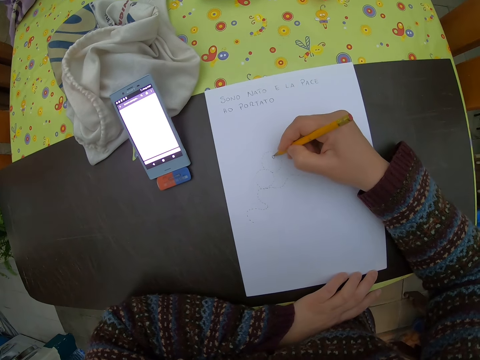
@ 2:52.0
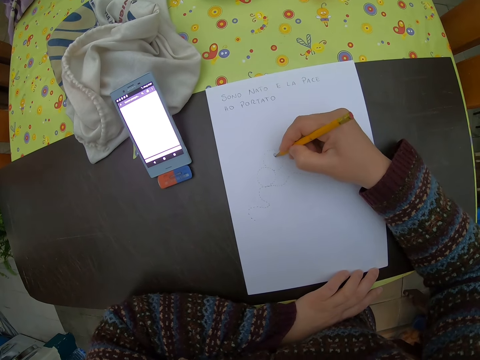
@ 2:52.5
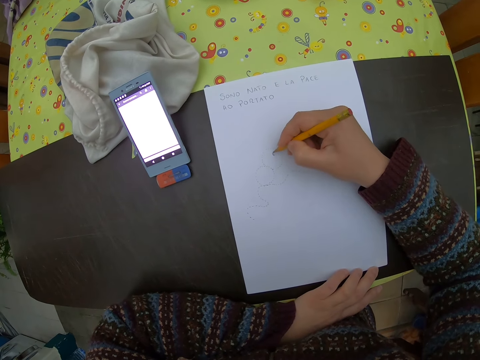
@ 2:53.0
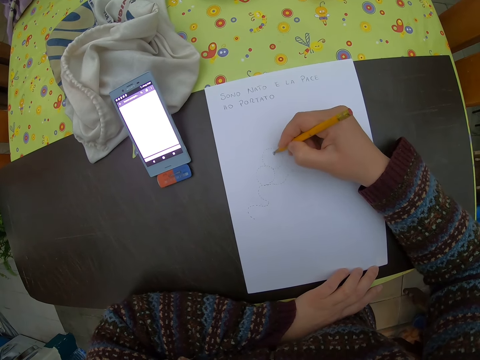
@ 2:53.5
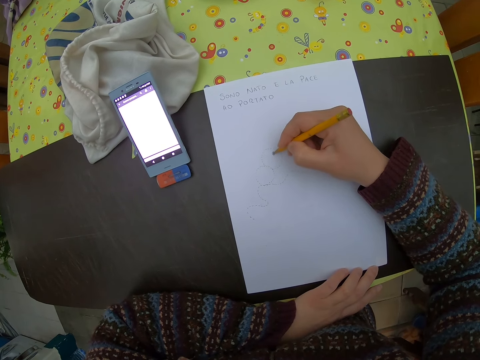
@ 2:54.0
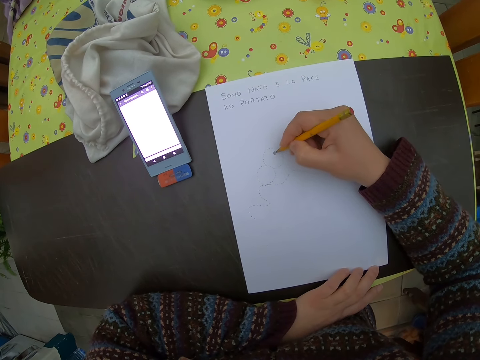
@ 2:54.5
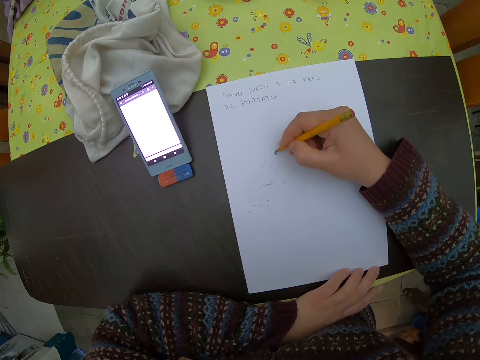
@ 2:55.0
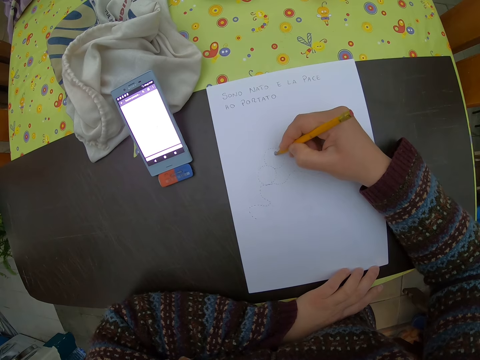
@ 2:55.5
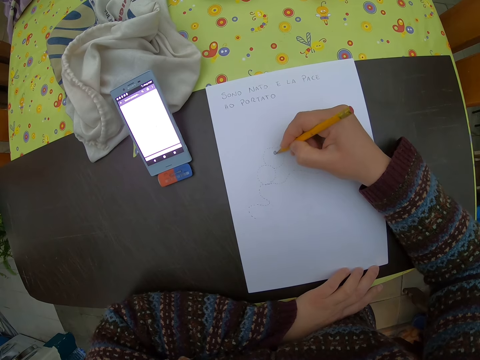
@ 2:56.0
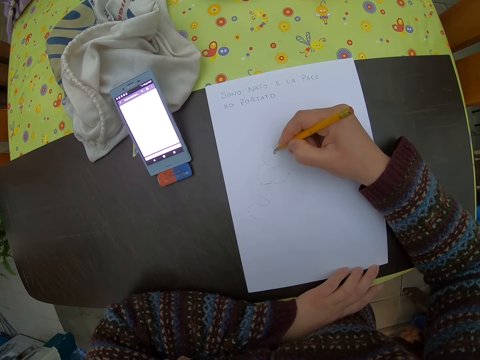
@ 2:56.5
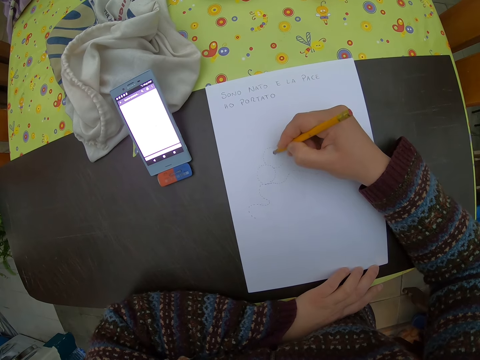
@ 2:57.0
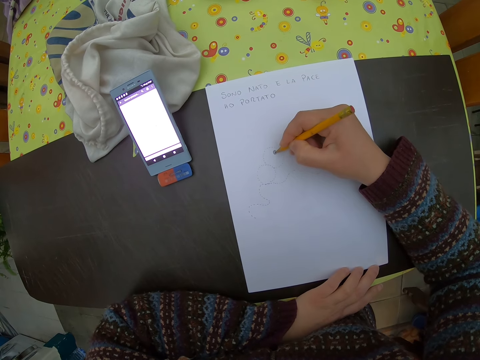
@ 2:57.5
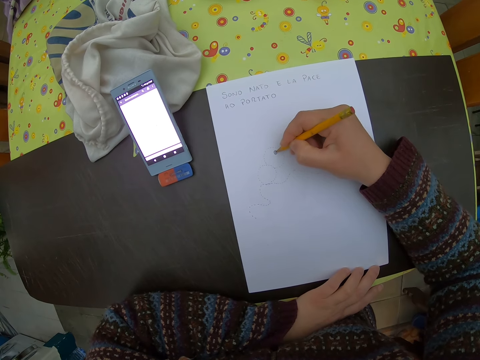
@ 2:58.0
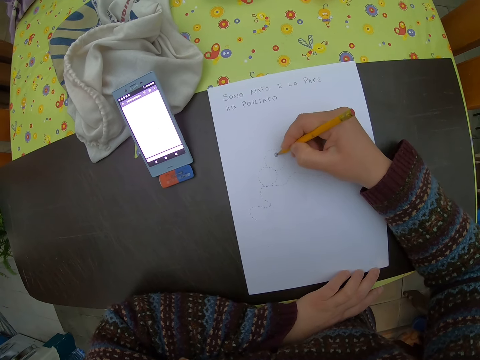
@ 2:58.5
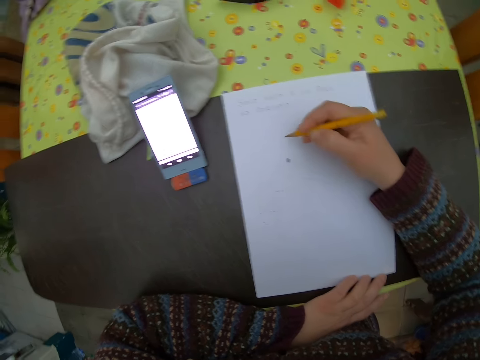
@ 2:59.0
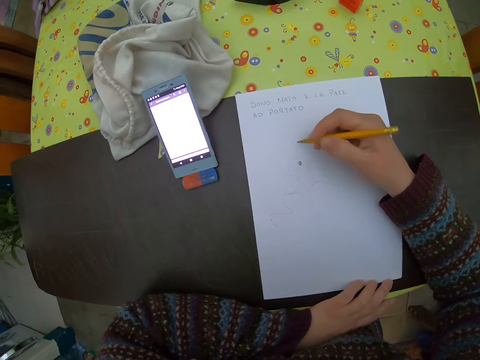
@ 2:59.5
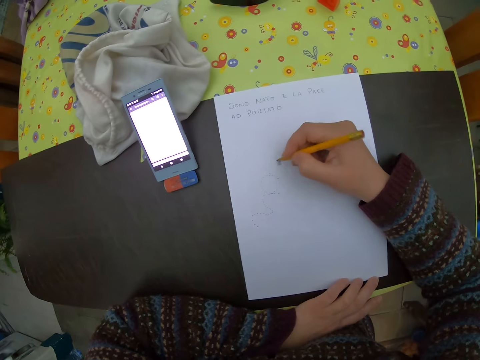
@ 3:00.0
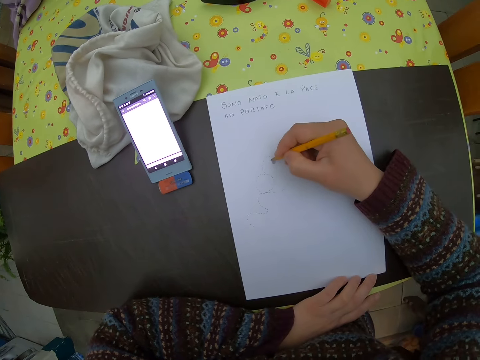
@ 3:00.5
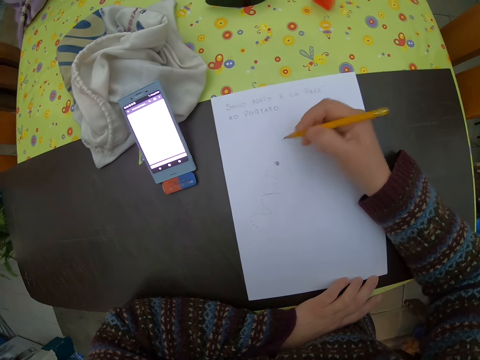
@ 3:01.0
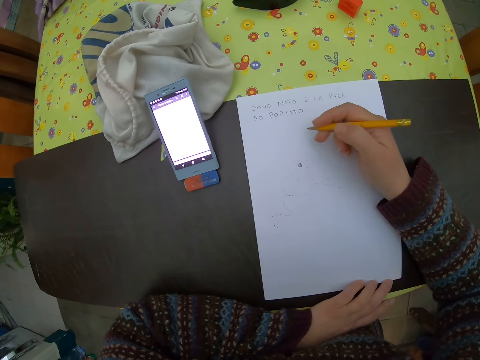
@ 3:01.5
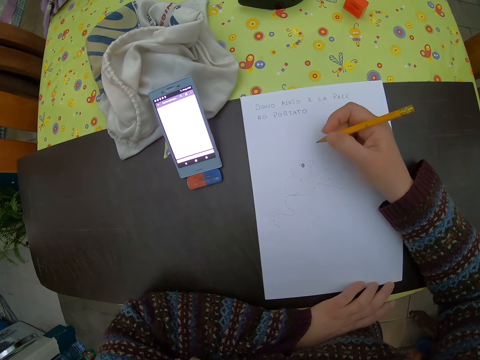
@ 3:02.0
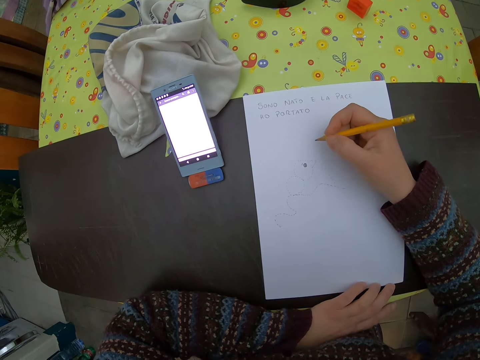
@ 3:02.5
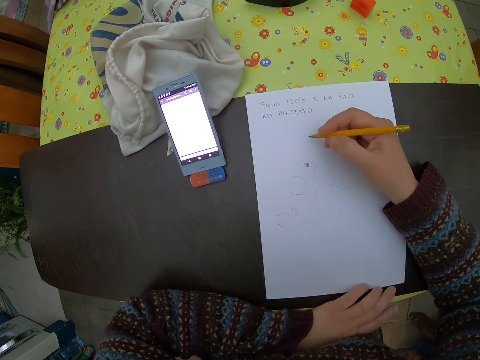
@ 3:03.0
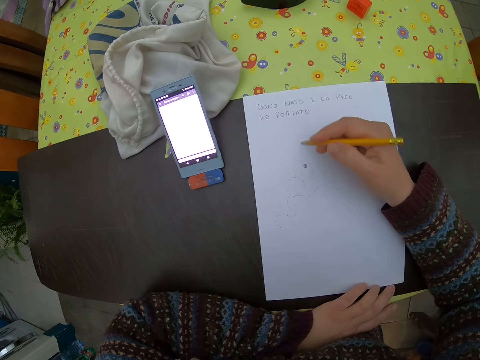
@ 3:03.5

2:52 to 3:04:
The camera wearer moves the hand. They draw on the drawing paper. They move the hand.

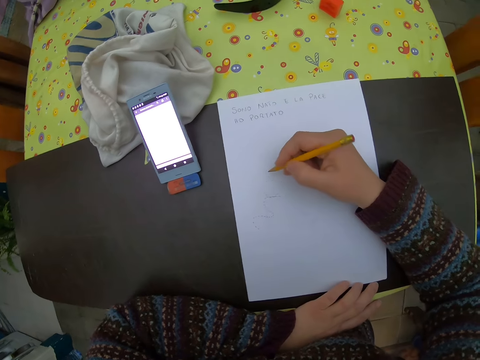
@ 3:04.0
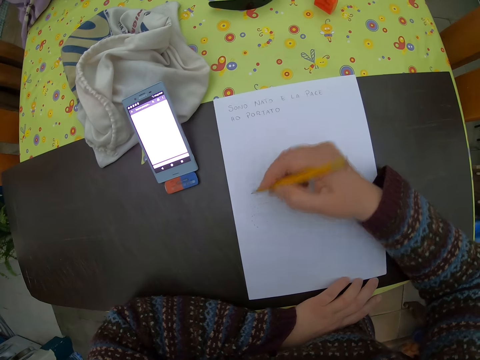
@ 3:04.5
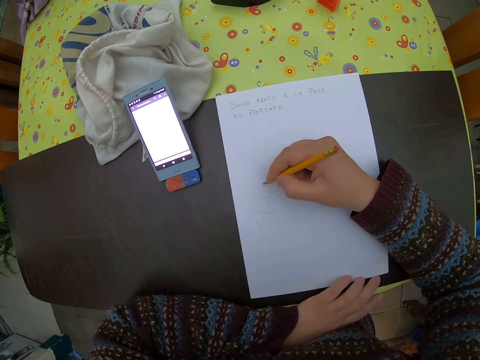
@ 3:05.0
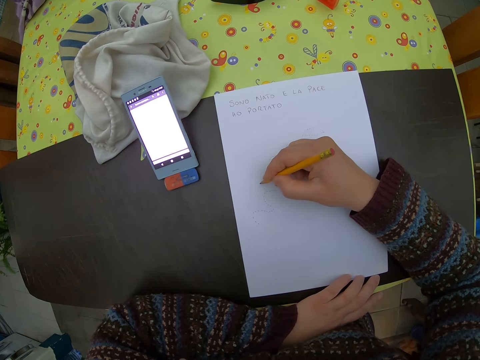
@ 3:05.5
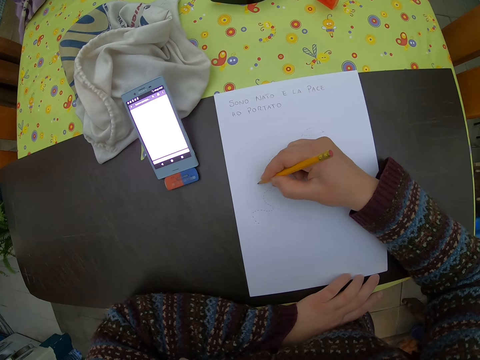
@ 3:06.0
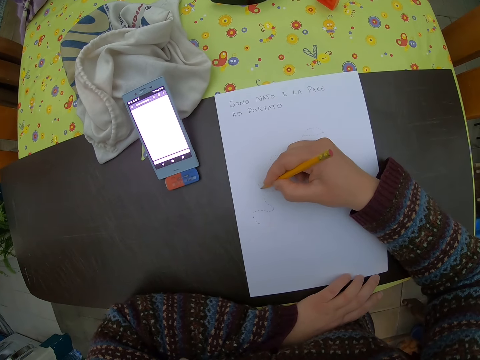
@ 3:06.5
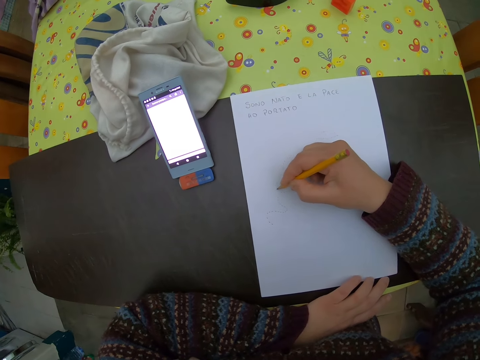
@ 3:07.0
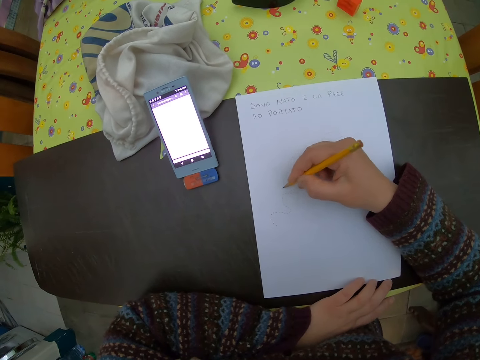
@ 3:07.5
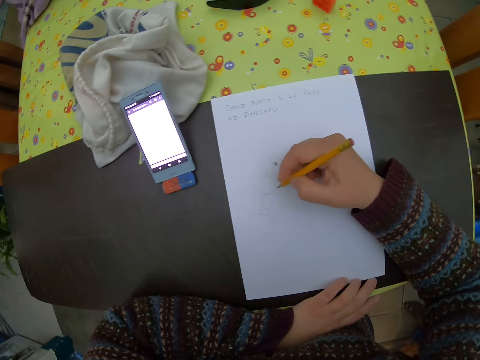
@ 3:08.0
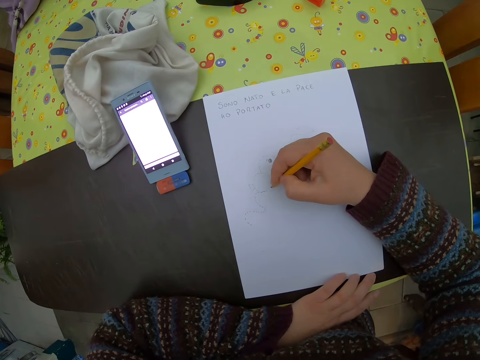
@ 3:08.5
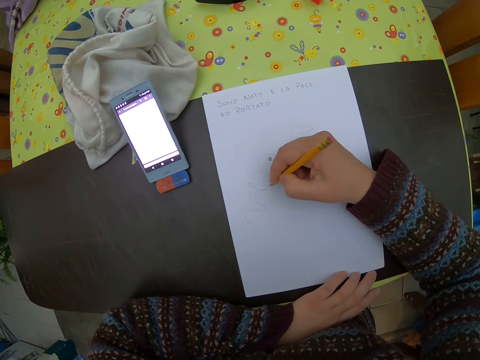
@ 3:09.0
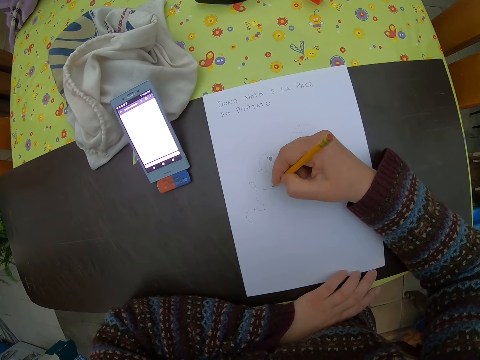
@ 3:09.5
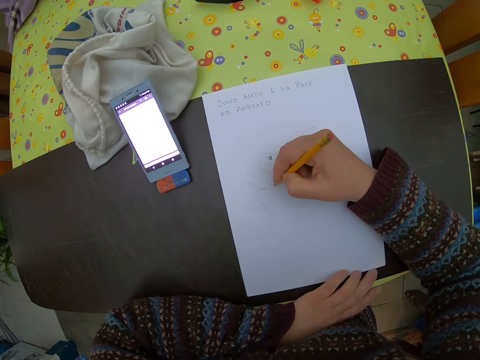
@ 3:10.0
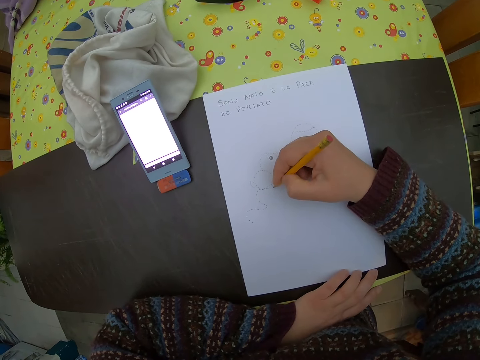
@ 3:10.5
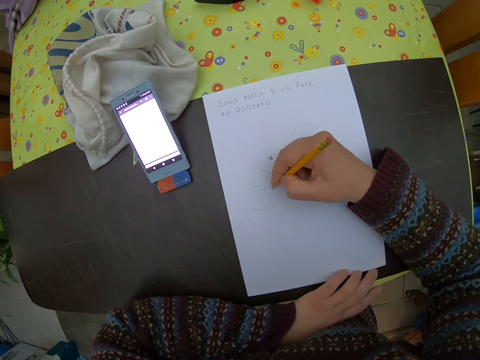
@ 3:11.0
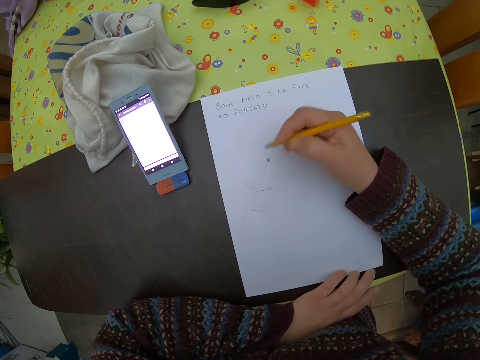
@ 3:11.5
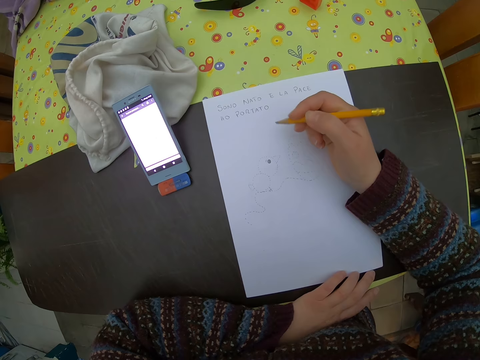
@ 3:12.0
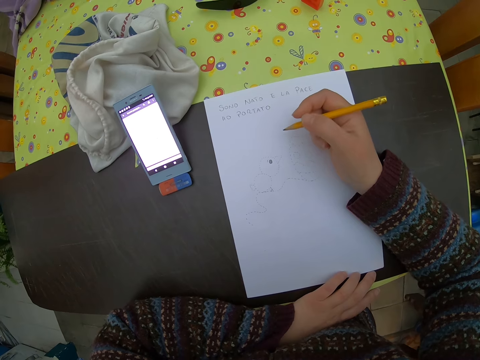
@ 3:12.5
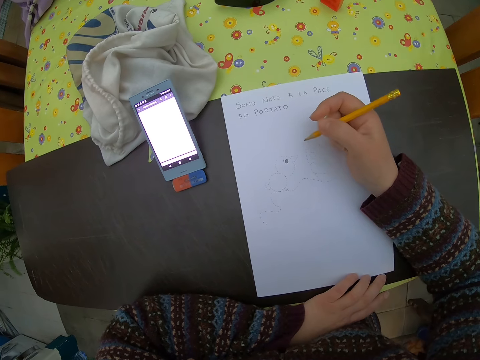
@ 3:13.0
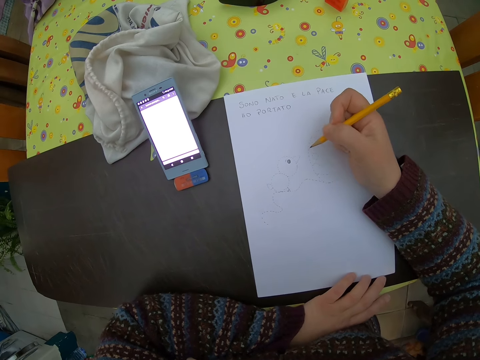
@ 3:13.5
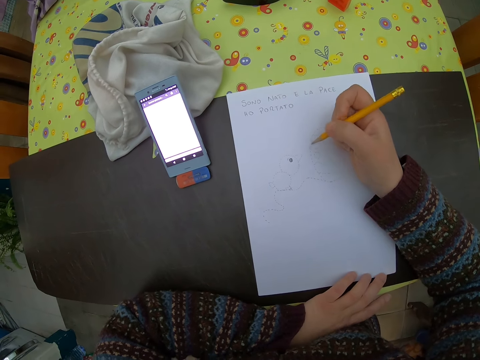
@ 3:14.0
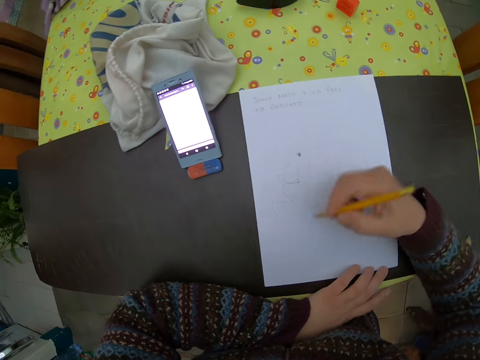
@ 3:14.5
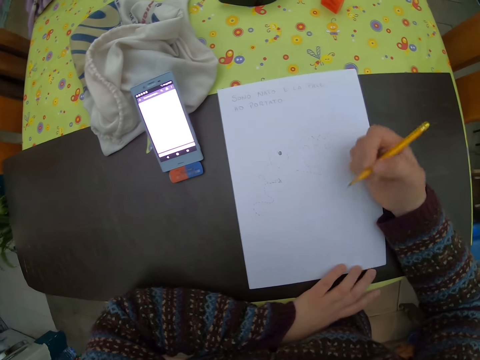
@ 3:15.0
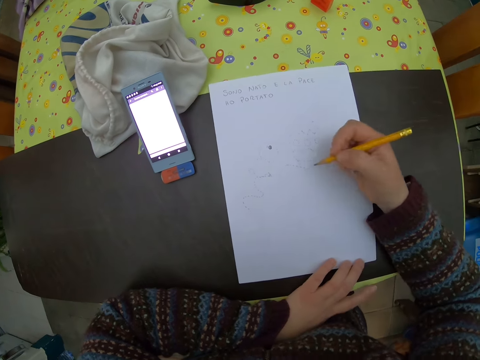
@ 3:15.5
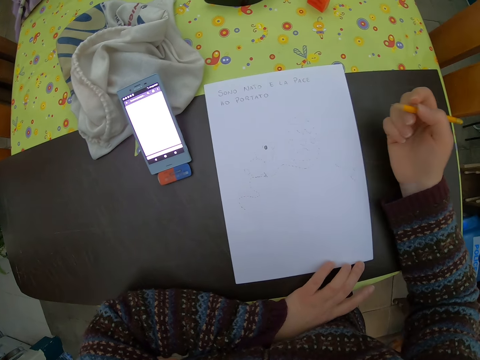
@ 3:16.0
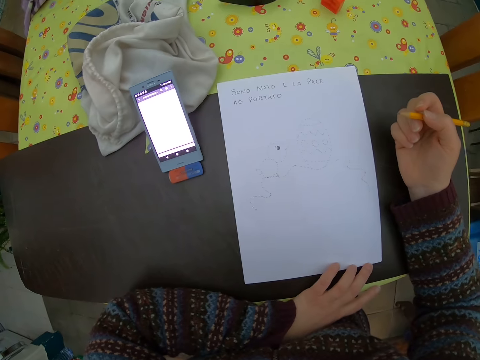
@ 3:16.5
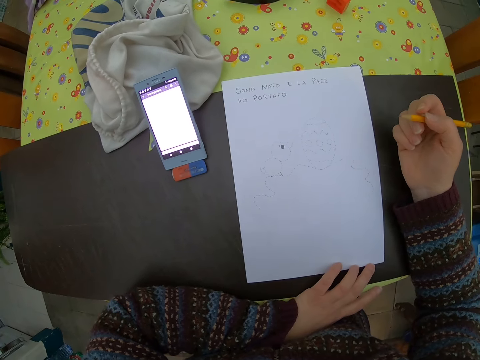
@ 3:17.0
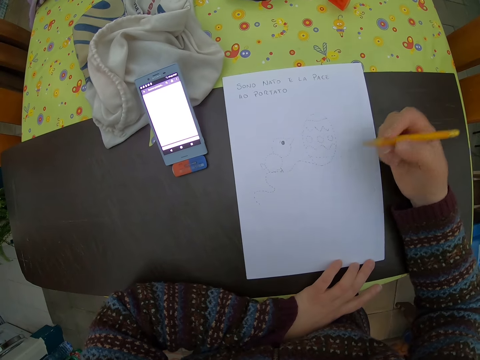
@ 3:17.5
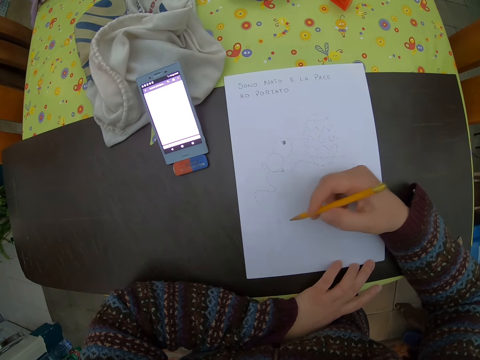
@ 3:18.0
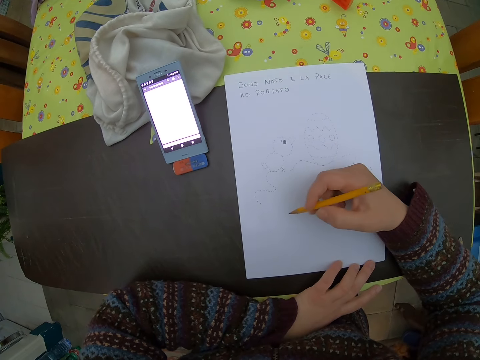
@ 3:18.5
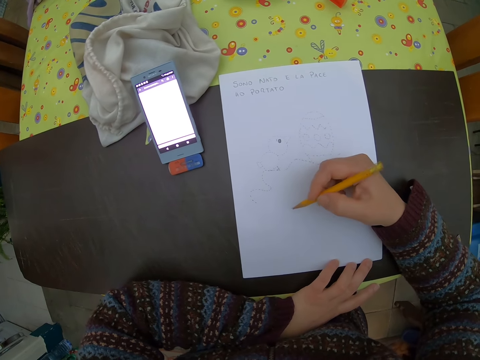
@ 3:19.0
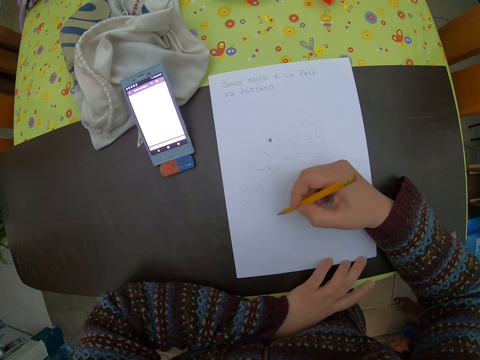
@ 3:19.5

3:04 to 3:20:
The camera wearer draws on the drawing paper. She moves the hand. She adjusts the paper on the table with her left hand.
